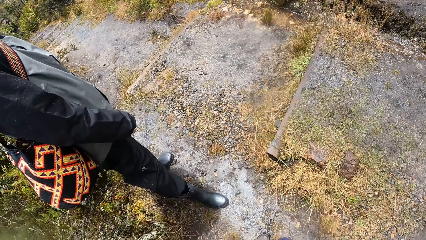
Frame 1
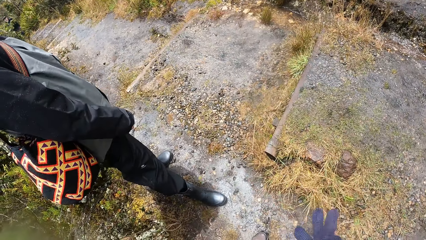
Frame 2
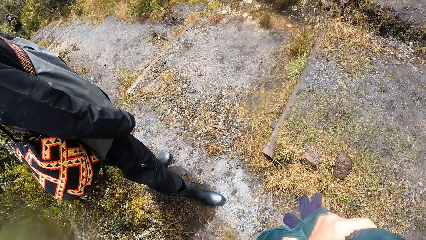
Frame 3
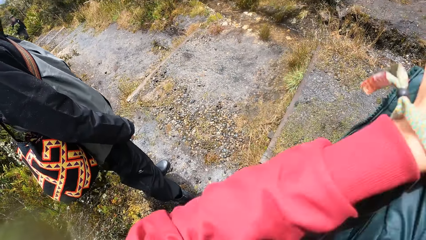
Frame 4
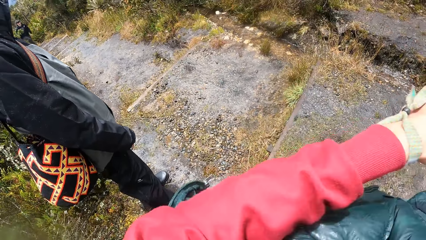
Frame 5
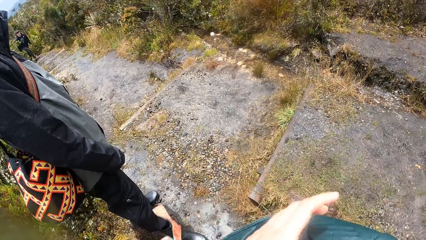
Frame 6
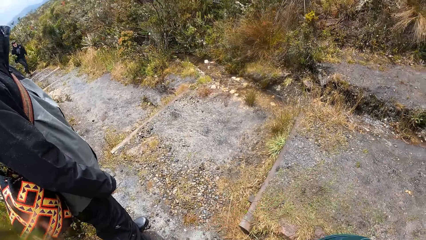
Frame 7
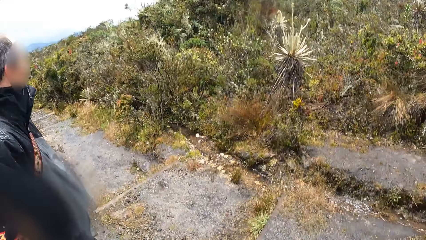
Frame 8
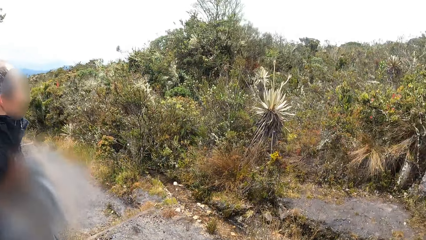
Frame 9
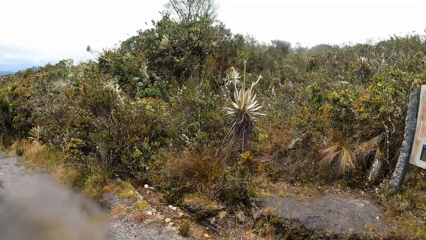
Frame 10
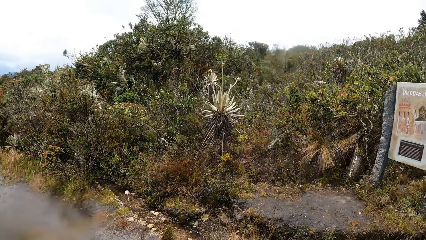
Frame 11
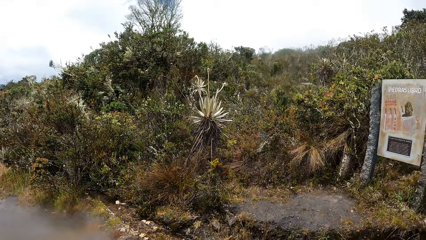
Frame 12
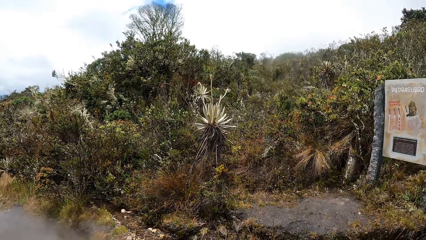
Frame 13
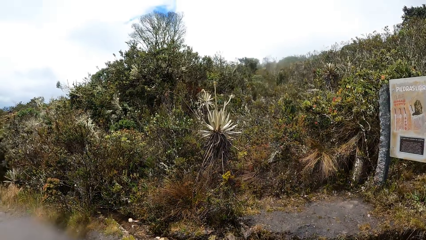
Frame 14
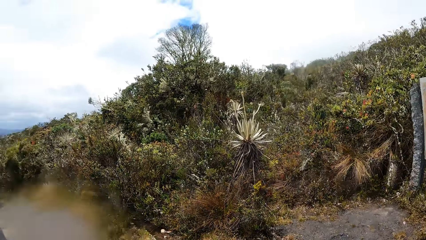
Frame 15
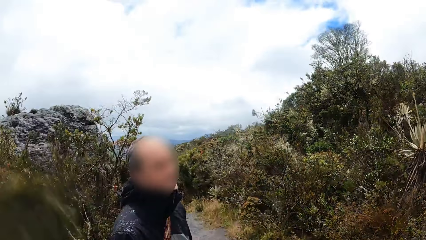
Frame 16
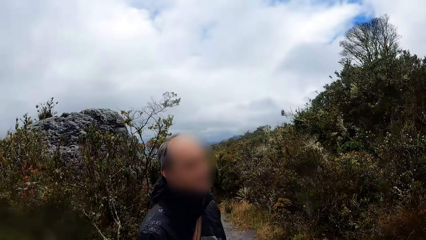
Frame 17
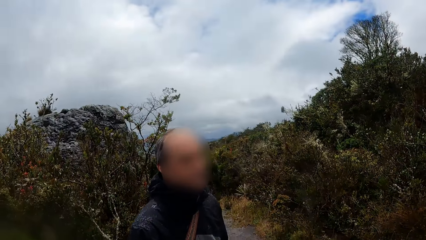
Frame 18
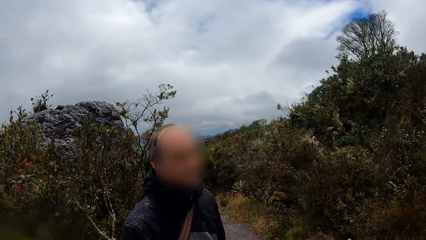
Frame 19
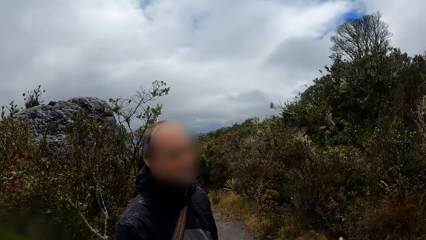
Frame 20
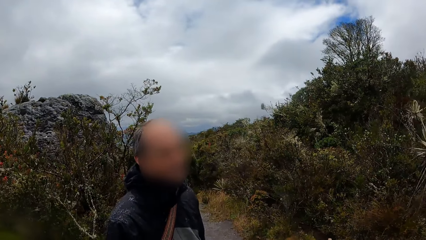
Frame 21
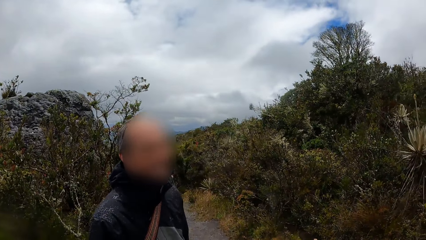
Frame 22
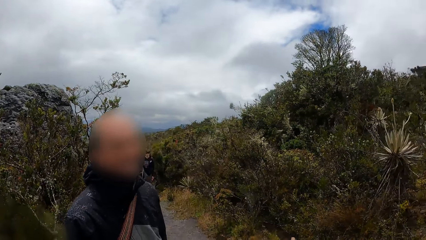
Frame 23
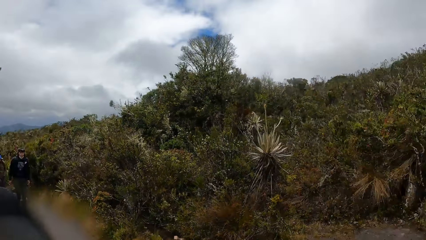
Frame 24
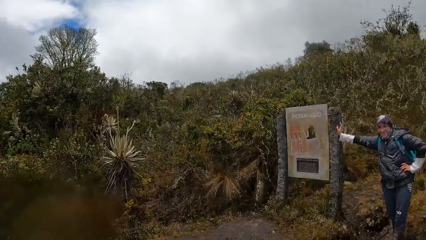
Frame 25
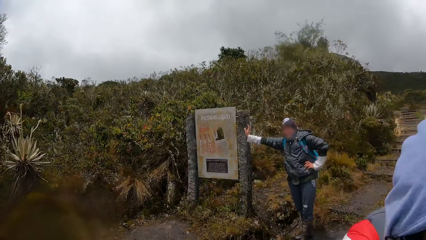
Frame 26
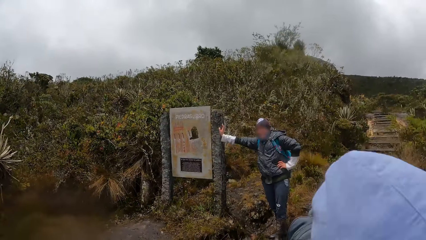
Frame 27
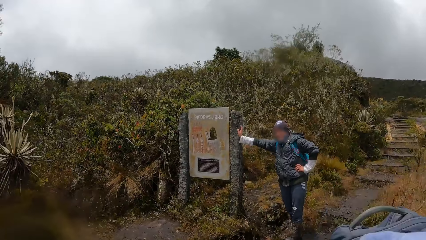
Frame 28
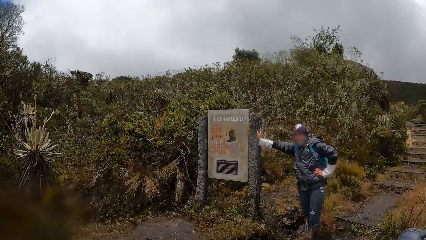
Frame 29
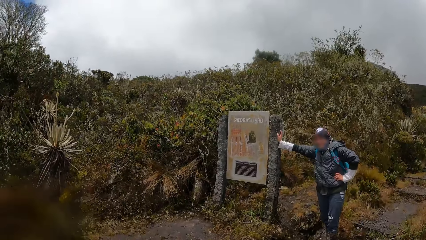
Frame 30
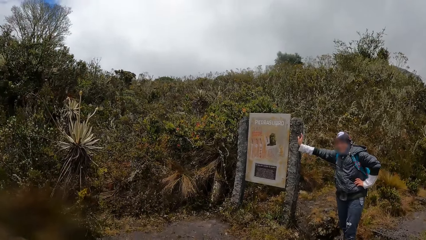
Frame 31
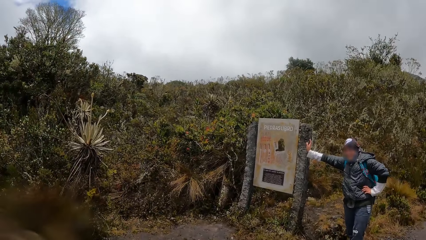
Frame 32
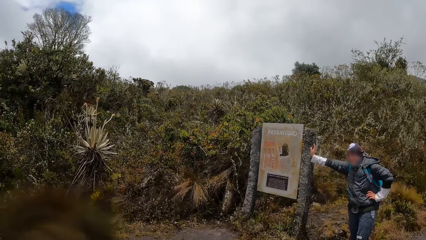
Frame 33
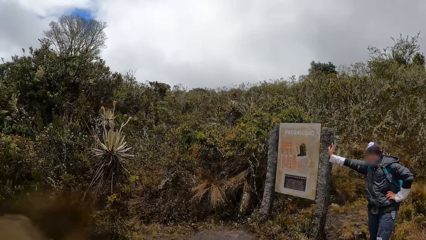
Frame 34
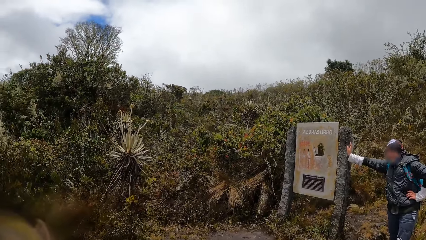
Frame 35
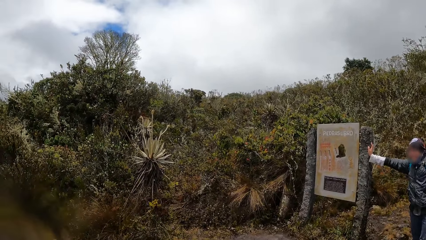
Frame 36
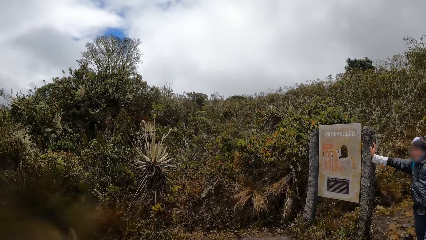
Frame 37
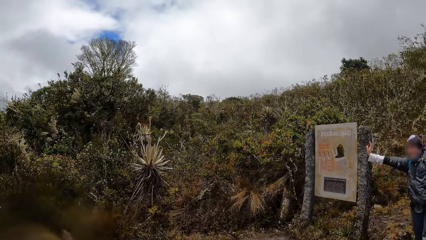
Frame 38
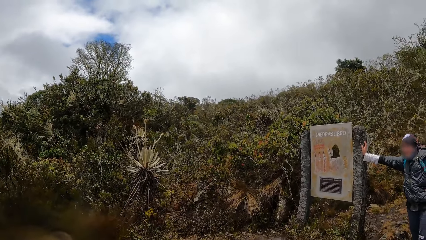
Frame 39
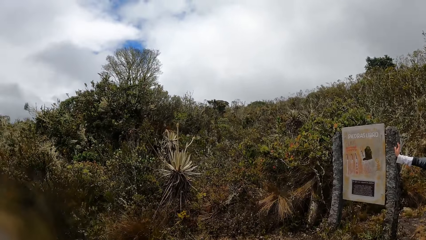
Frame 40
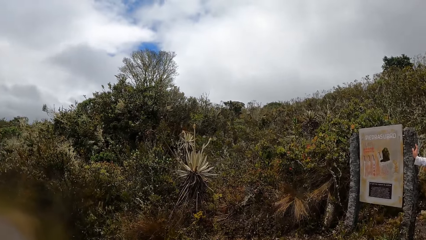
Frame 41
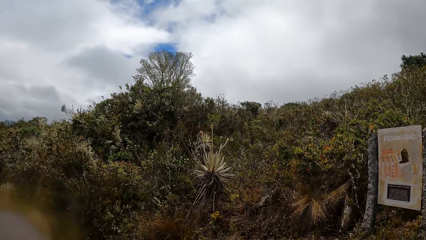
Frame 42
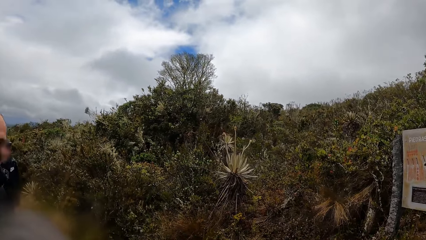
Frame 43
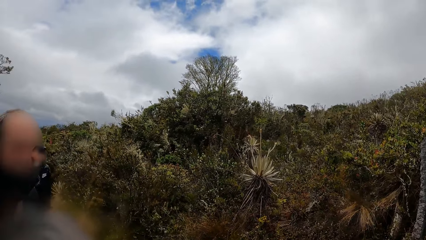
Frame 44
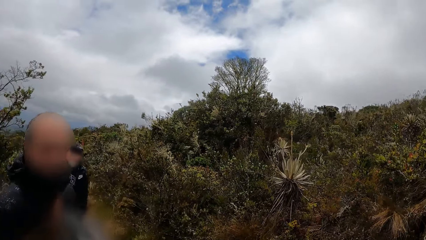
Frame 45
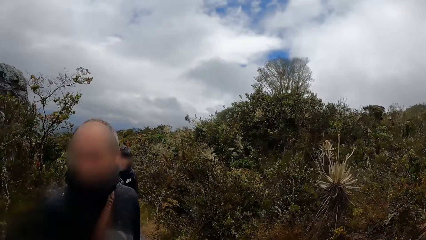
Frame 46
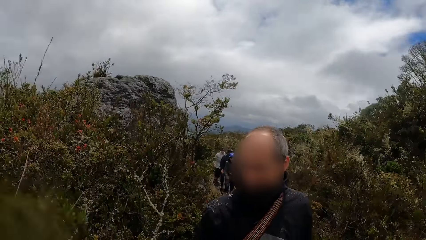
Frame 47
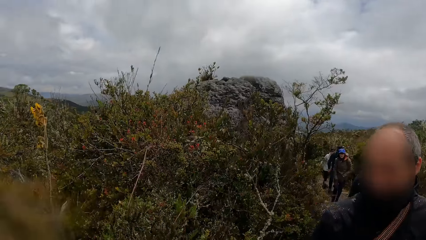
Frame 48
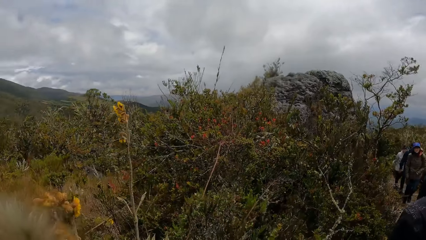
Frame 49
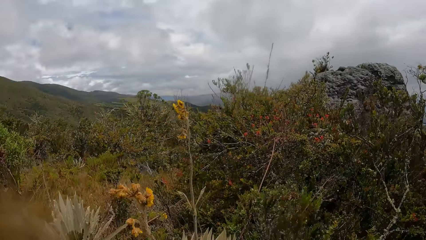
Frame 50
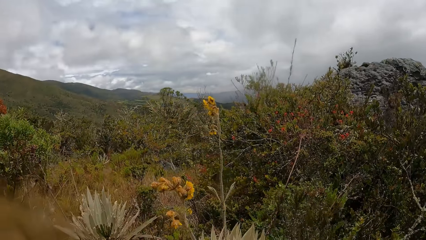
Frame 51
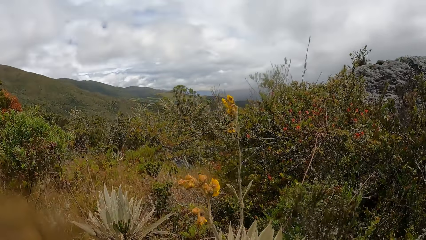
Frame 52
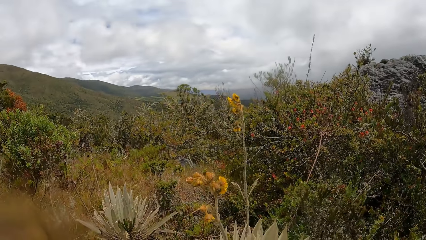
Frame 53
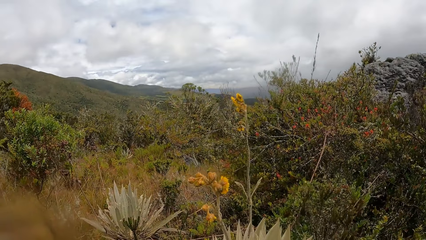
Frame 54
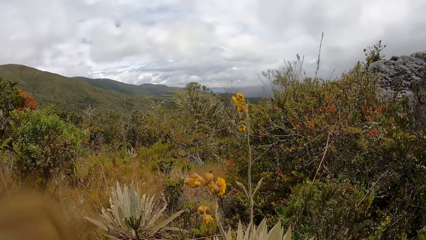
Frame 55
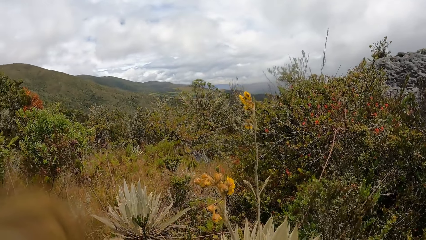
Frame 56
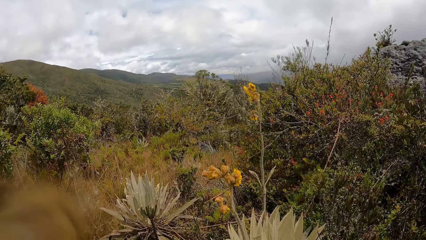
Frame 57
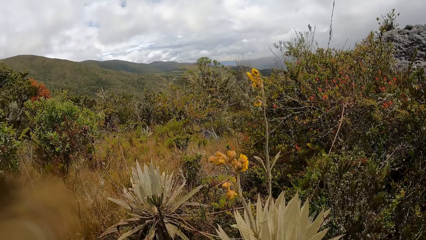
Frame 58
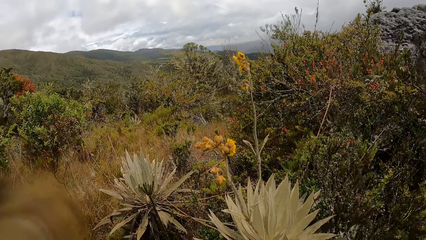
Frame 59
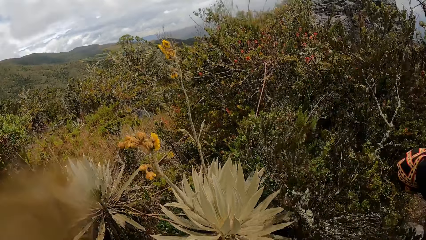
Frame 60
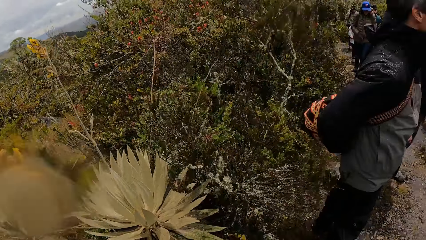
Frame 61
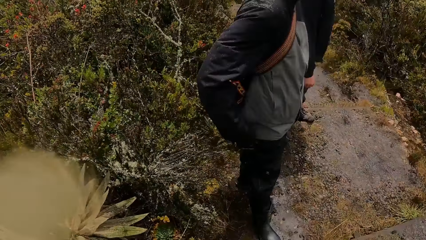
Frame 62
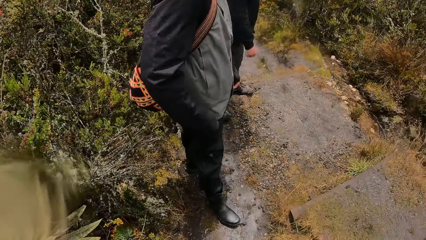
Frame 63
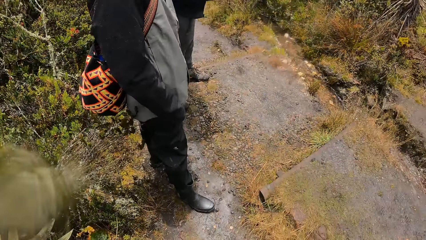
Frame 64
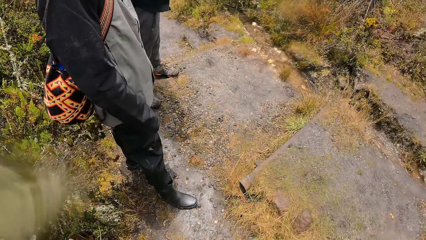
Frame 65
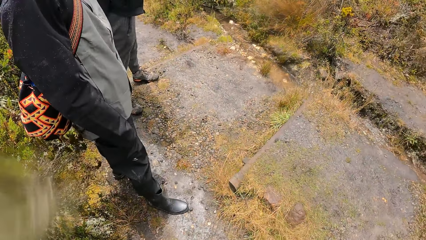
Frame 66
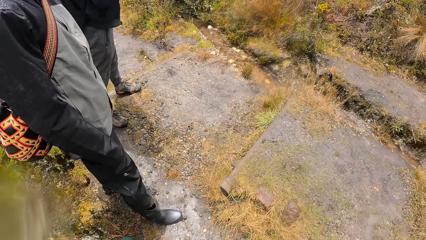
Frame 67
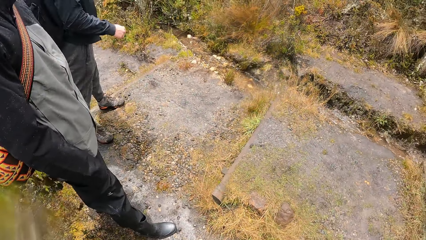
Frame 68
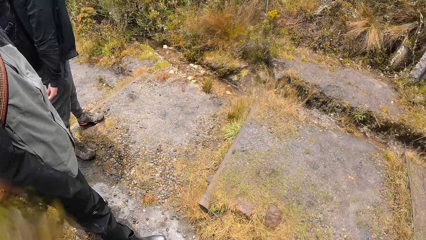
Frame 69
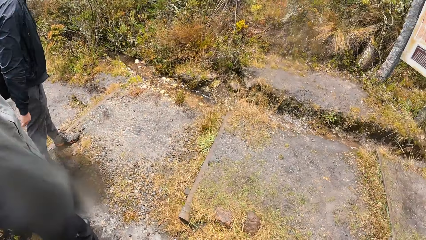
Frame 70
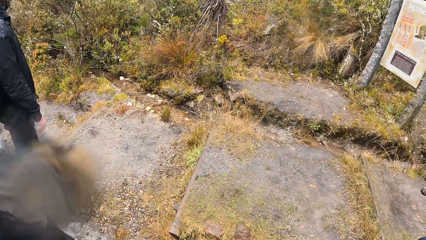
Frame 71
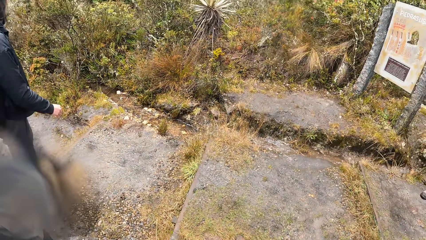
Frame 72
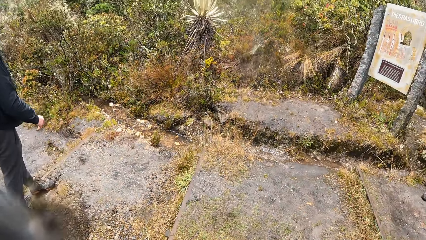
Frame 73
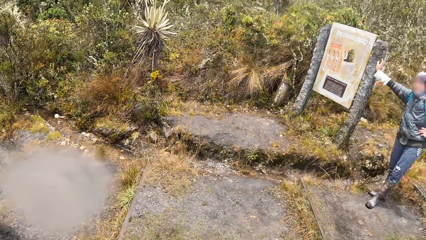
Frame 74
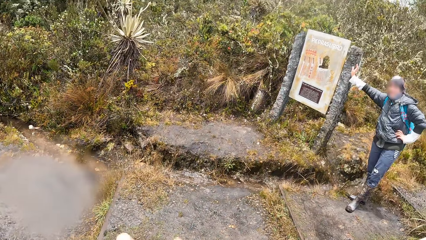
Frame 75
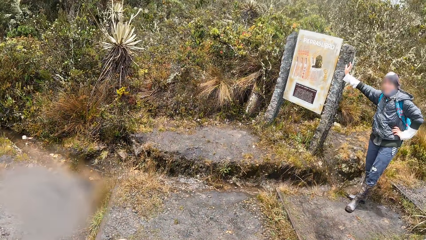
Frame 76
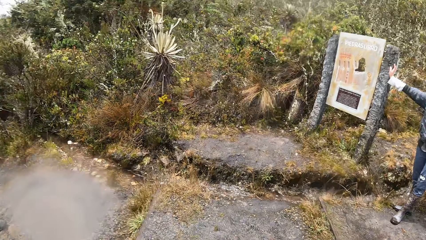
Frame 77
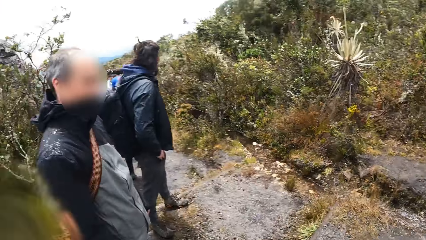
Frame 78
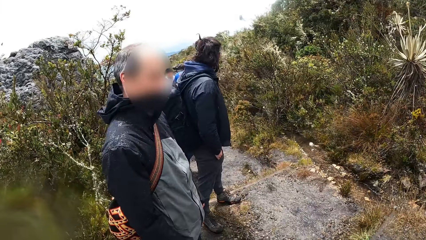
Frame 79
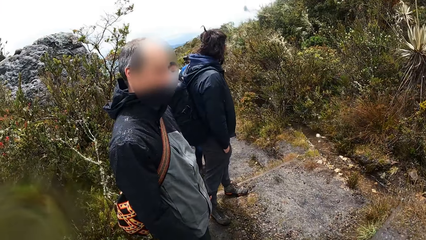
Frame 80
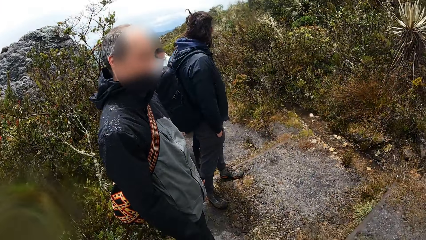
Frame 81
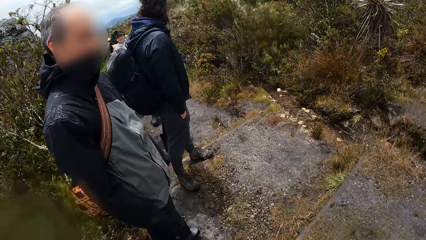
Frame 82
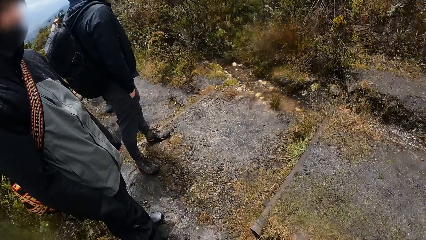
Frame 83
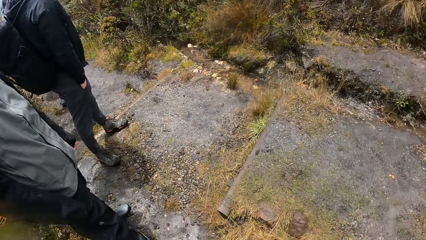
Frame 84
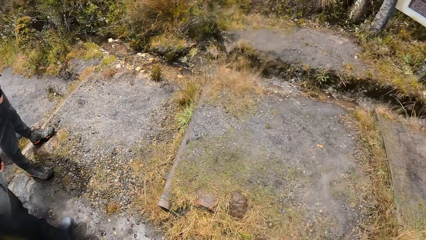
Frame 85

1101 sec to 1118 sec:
The camera wearer holds cloths with both hands. They look around. They look around again. A man holds the post. The camera wearer looks around. The man holds the post. The camera wearer looks around. They do something. They look around. Another man drops his hand. The camera wearer looks around. They look around again. The other man puts his hand in the pocket.
